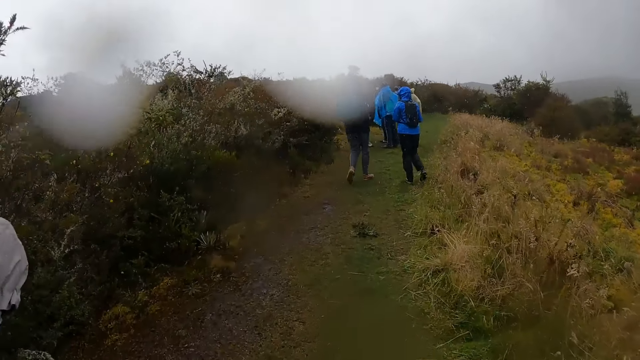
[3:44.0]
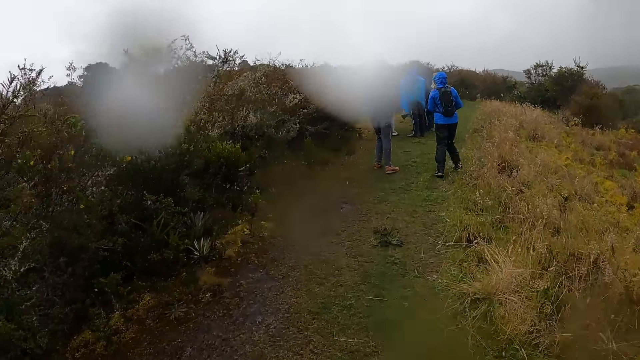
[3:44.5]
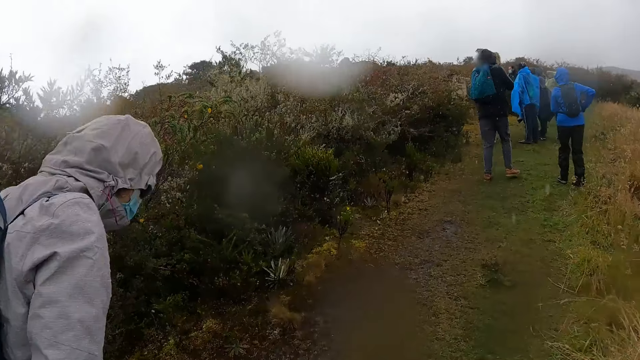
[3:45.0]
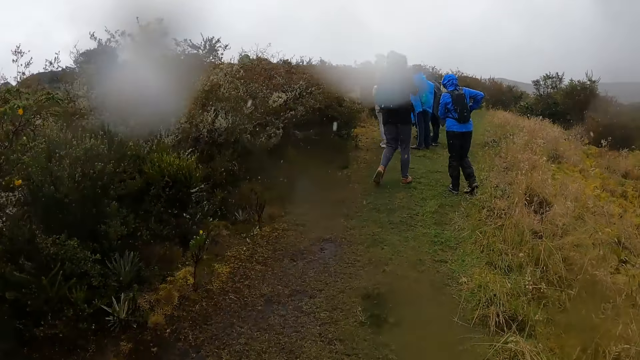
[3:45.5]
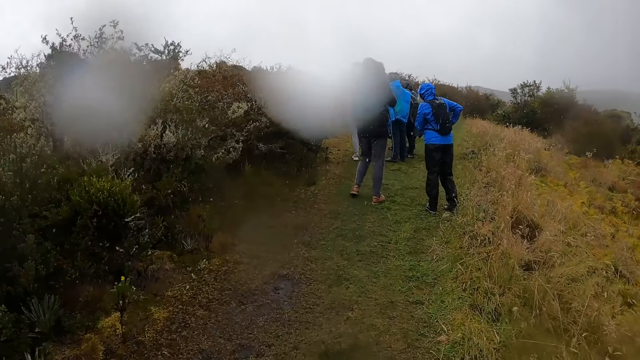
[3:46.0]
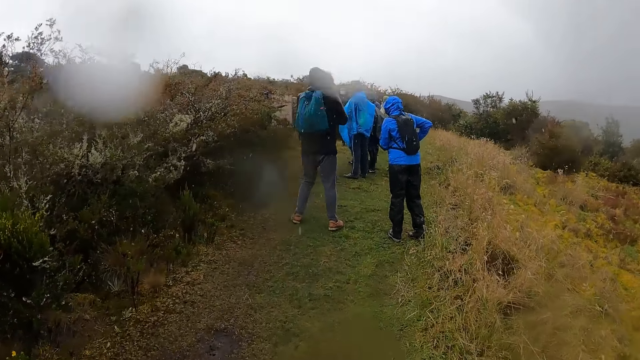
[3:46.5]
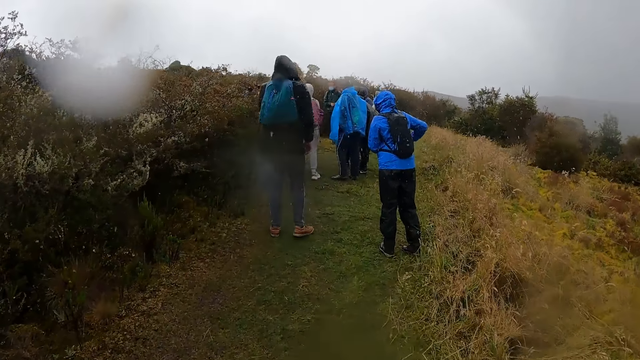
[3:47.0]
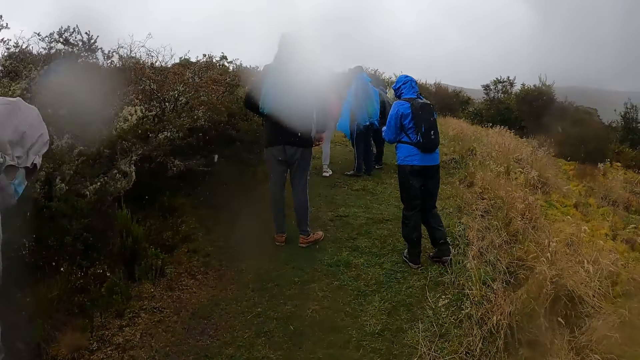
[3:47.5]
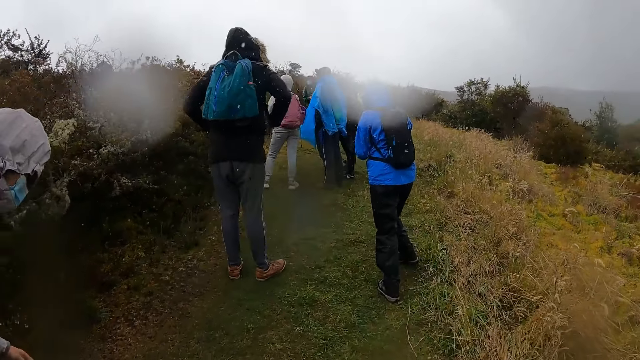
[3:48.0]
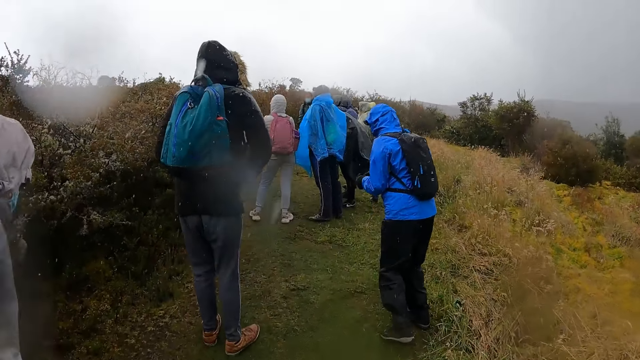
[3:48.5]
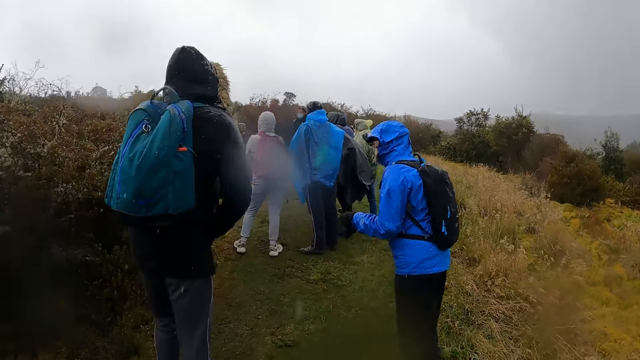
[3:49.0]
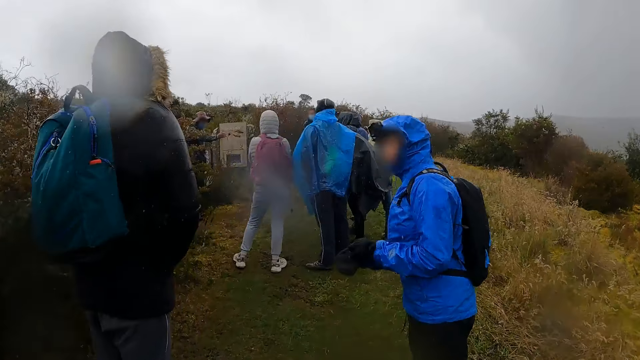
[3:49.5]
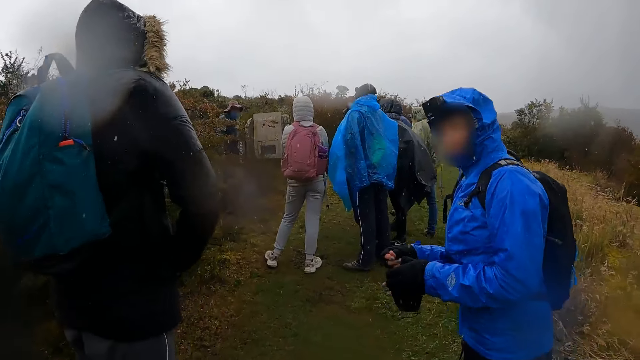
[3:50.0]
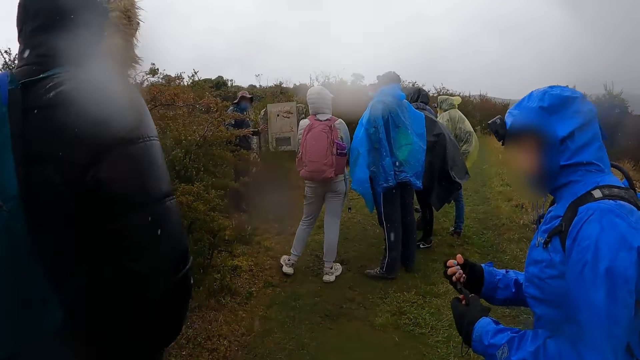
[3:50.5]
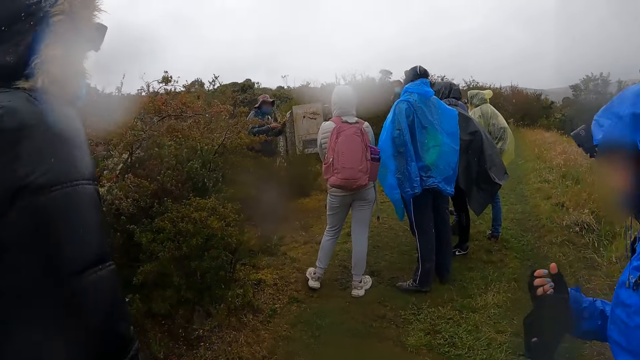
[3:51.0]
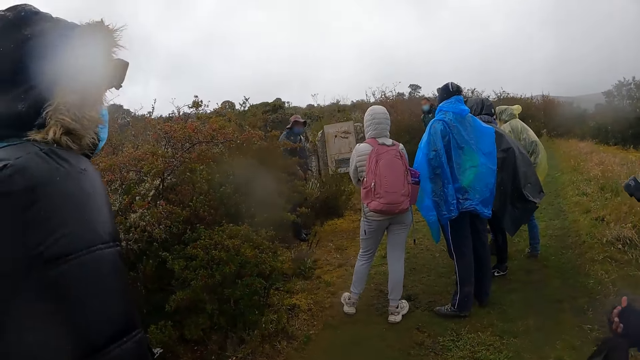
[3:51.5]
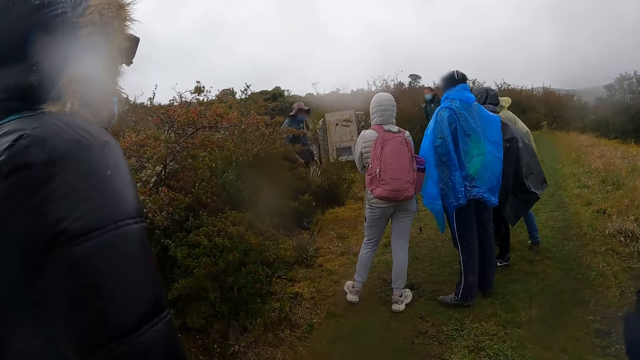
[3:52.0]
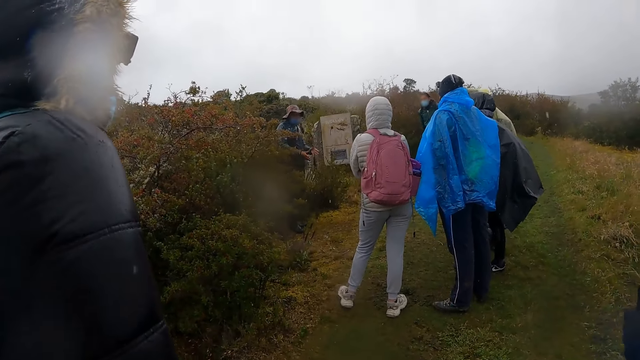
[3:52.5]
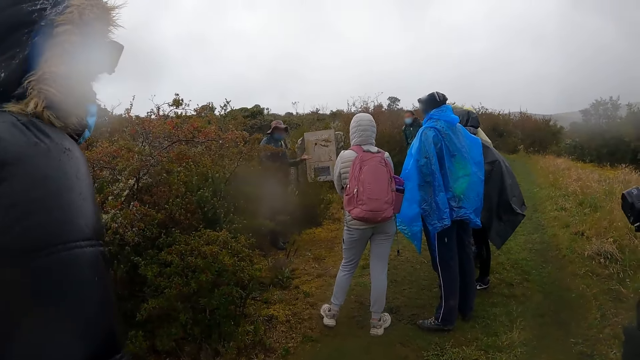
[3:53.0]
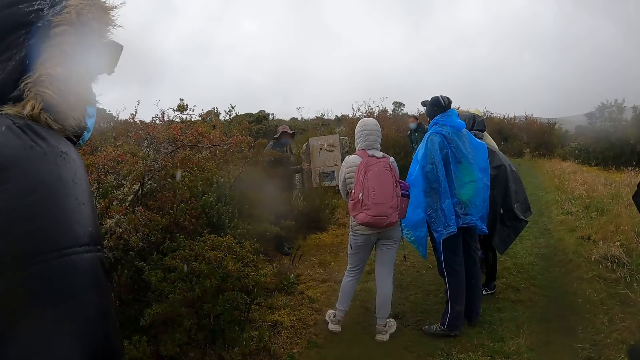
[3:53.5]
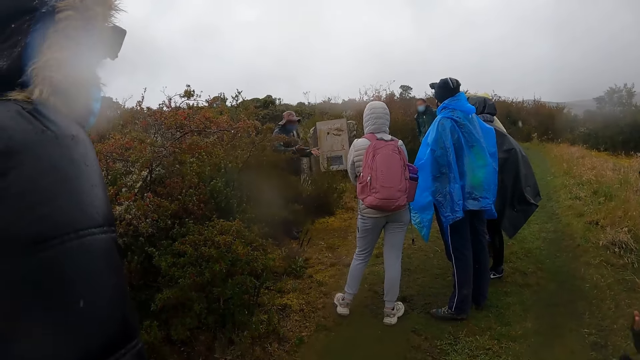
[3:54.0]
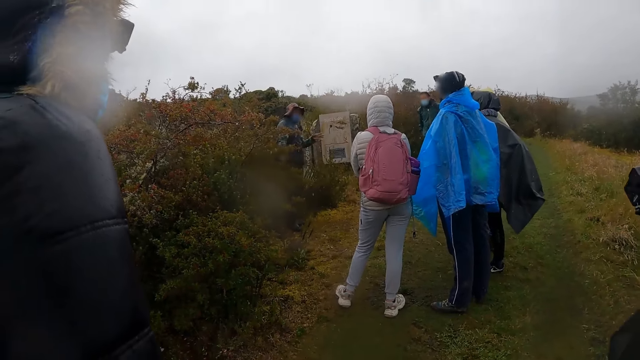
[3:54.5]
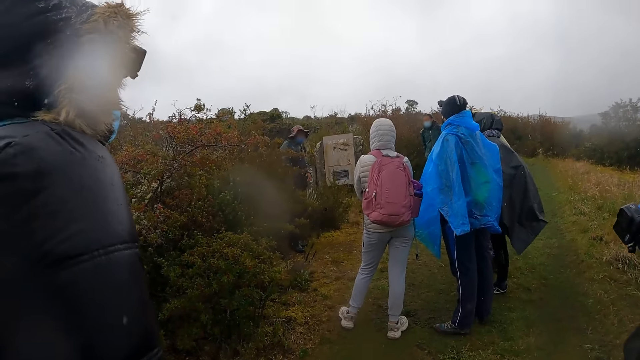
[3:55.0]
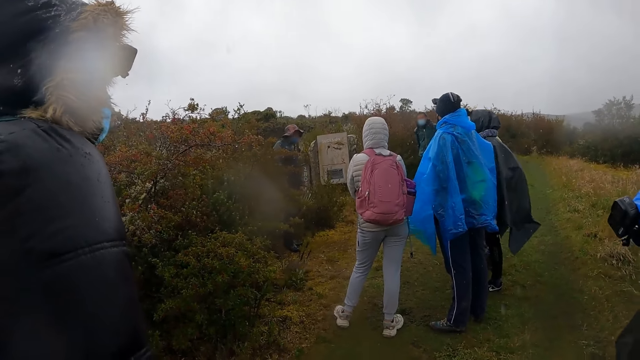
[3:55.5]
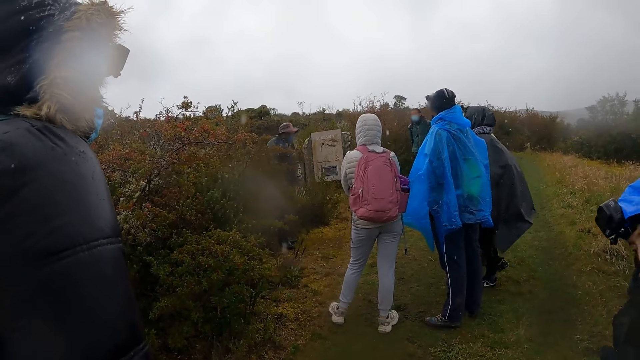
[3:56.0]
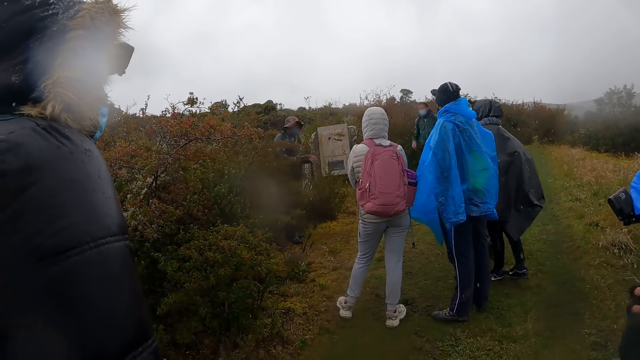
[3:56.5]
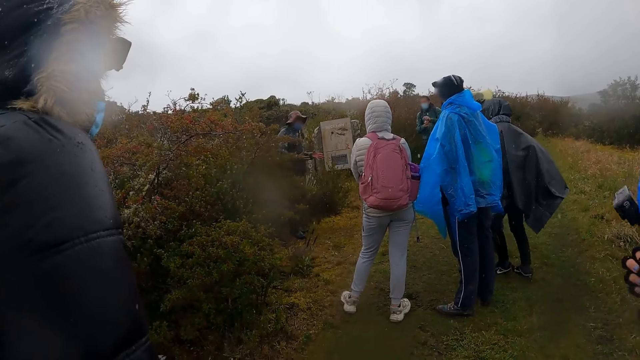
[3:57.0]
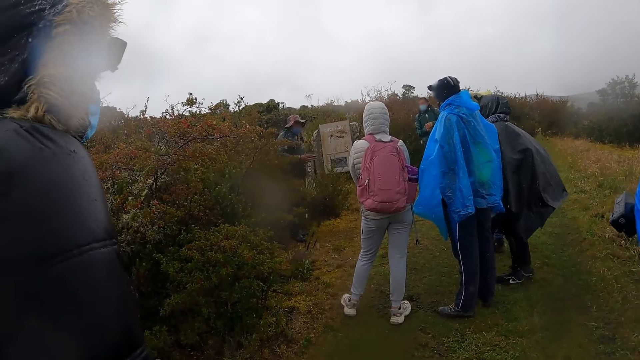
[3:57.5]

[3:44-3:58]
The woman puts her right hand in the jacket pocket. The woman stands on the grass. The woman adjusts a facemask in her right hand with her left hand. A man interacts with the group of people. The camera wearer stands beside the woman. Another man gestures his hands.

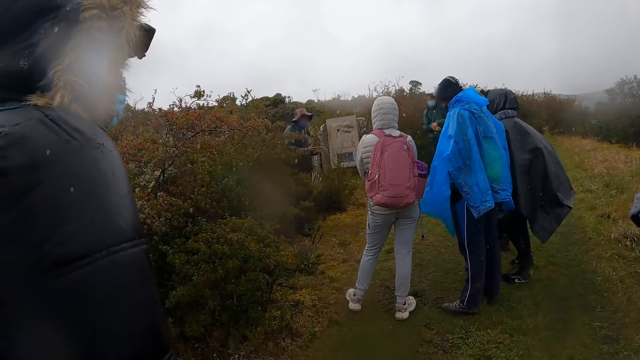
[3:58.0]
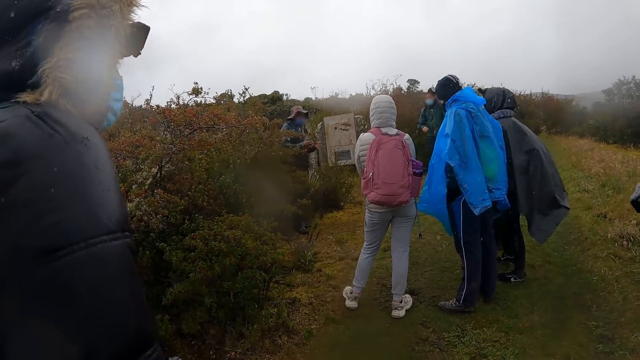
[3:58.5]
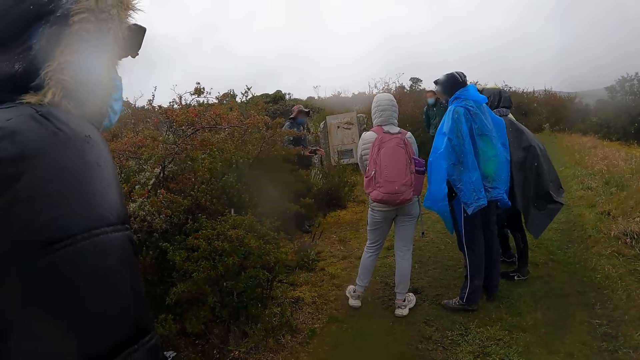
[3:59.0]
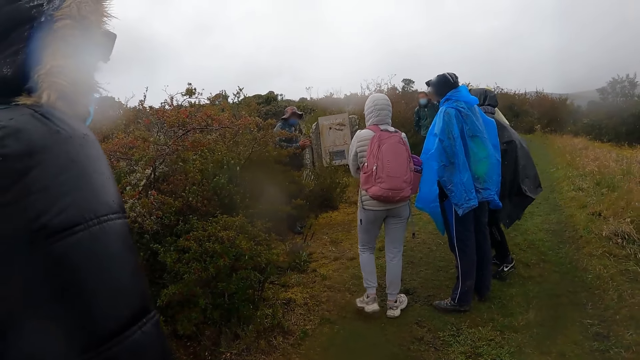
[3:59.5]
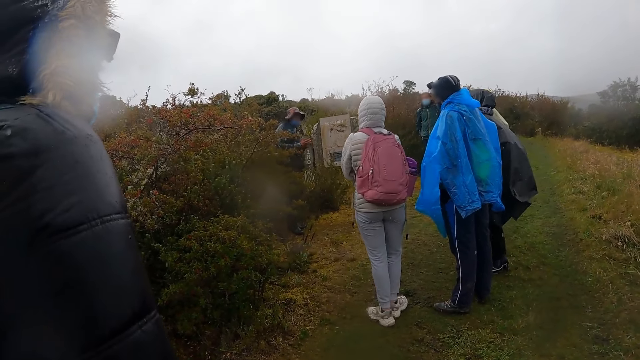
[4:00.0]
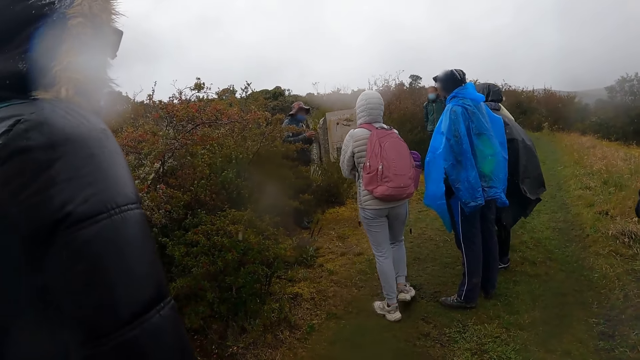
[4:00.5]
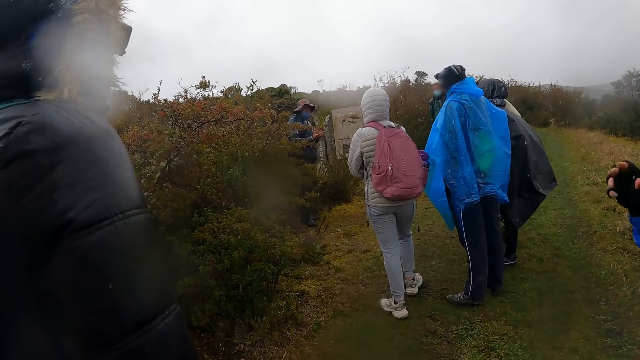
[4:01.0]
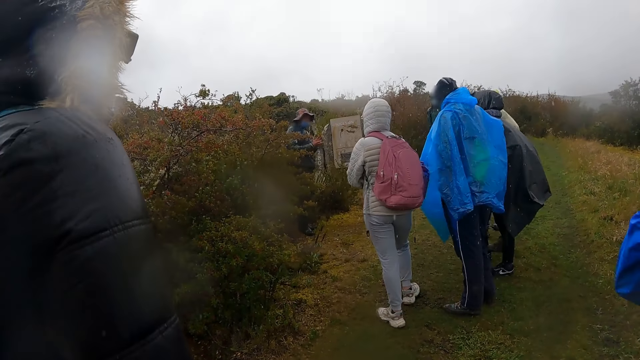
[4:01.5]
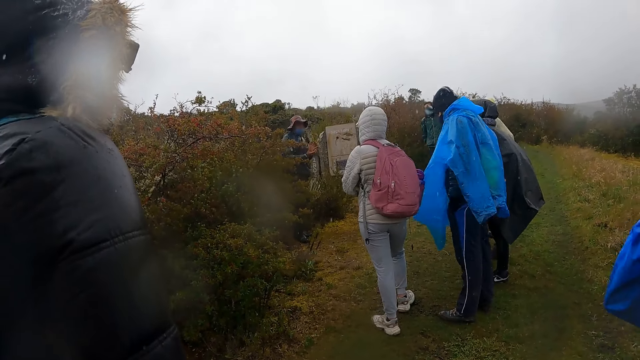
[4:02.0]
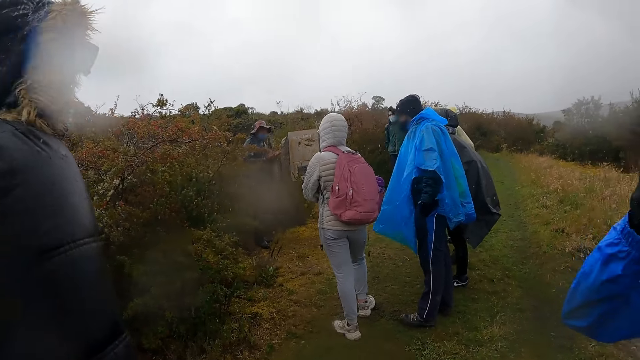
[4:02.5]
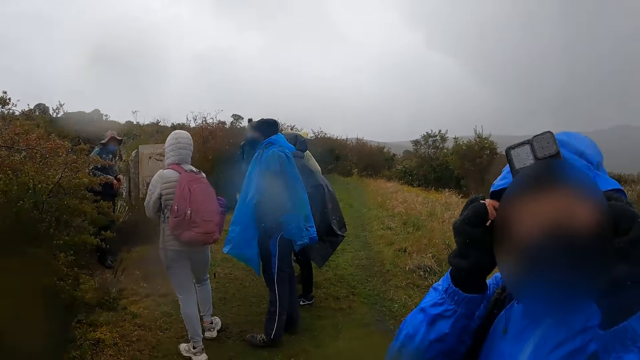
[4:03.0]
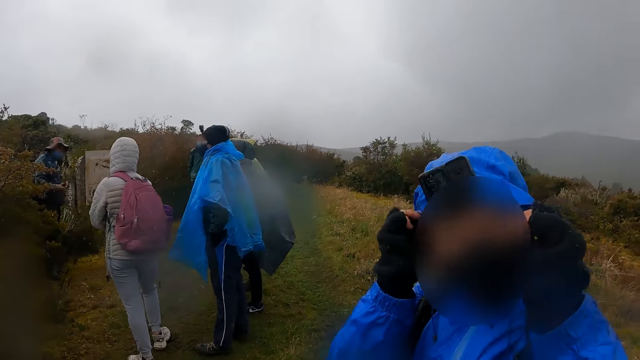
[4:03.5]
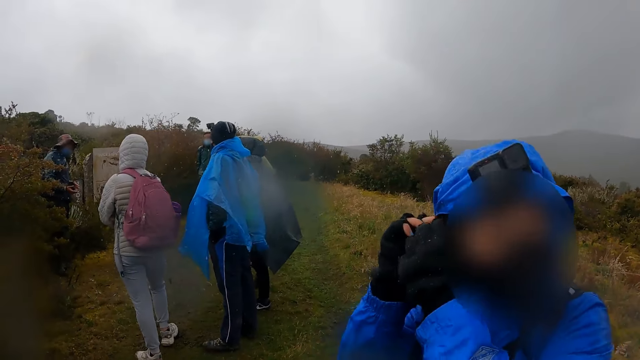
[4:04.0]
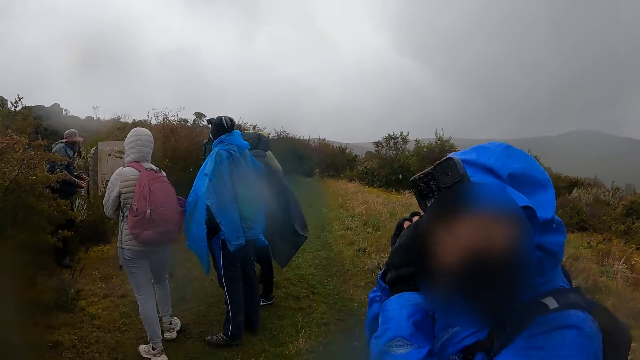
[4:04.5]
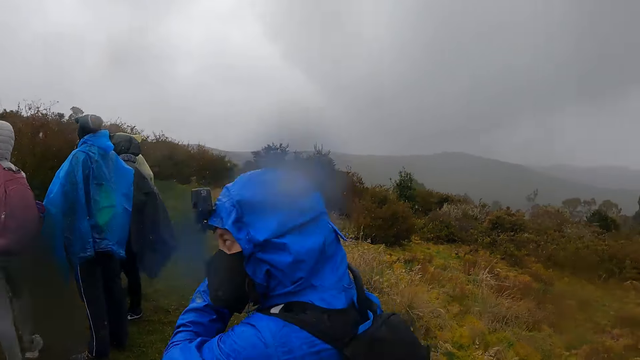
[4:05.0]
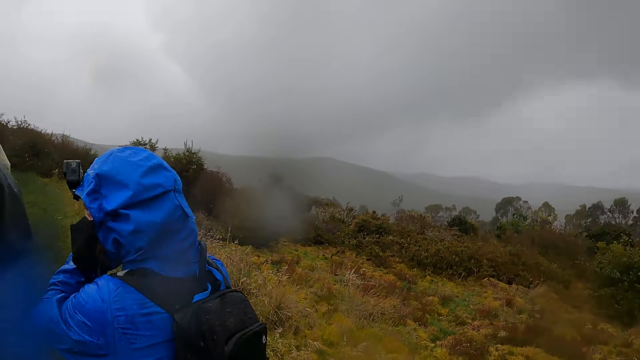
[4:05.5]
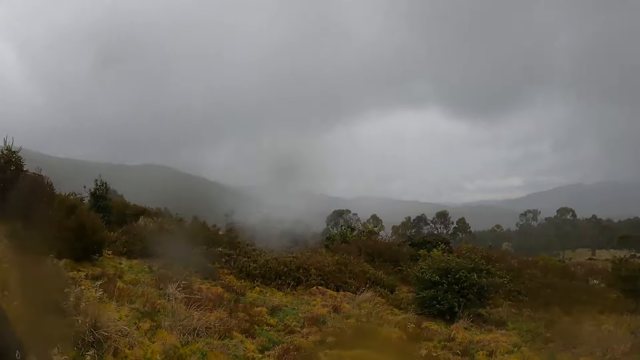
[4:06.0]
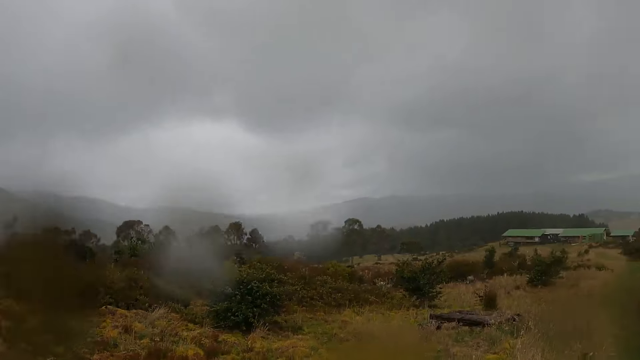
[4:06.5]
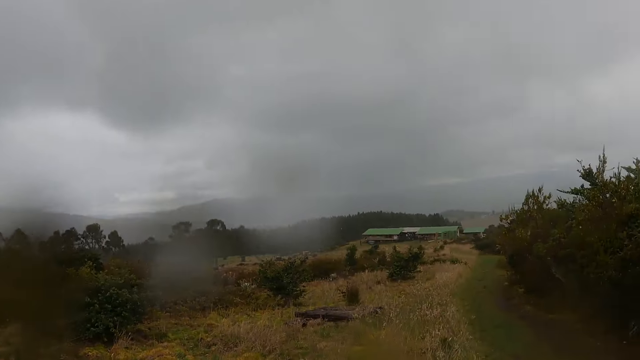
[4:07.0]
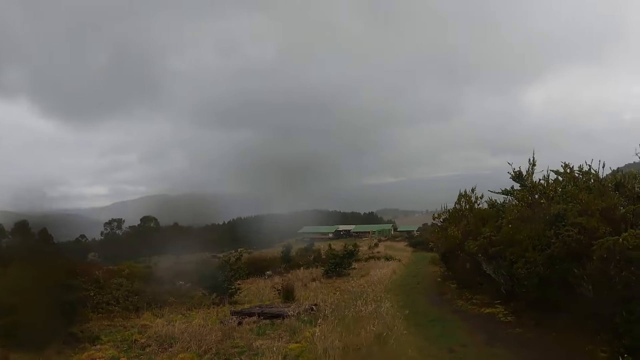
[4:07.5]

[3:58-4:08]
The woman adjusts a camera strap on her head with her right hand. The woman adjusts the camera strap on her head with her left hand. The woman adjusts the camera strap on her head with both her hands. The woman walks around the field. The camera wearer looks around the field.
